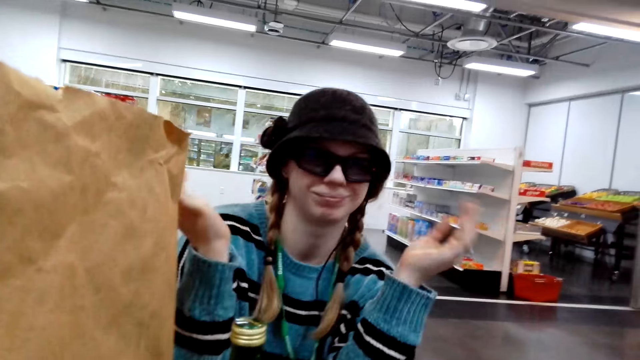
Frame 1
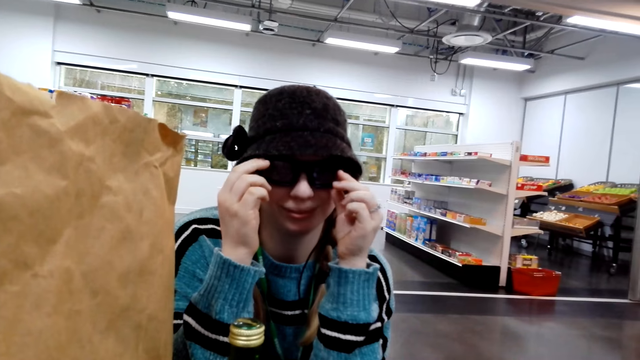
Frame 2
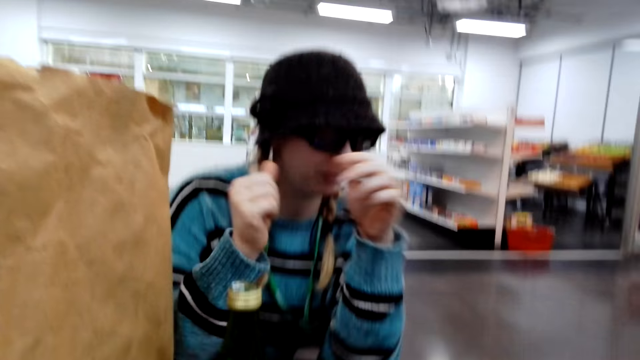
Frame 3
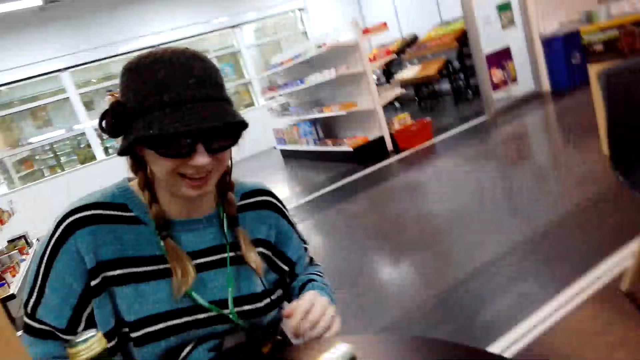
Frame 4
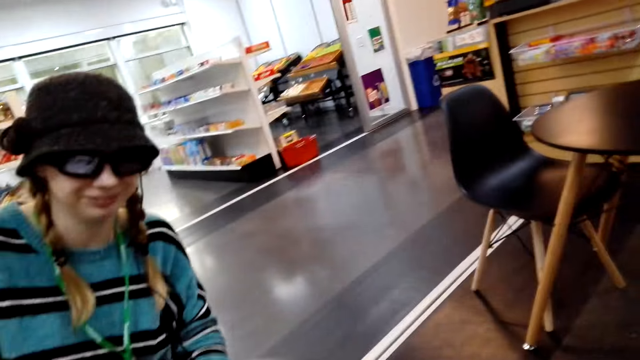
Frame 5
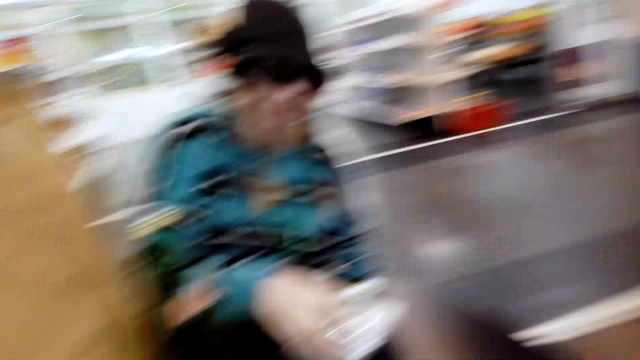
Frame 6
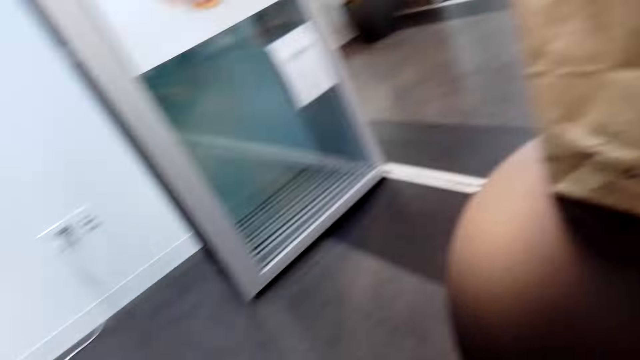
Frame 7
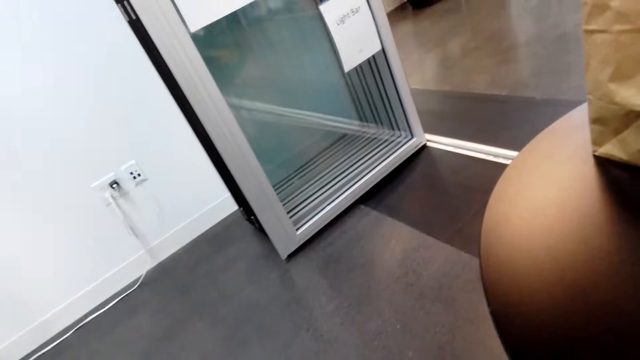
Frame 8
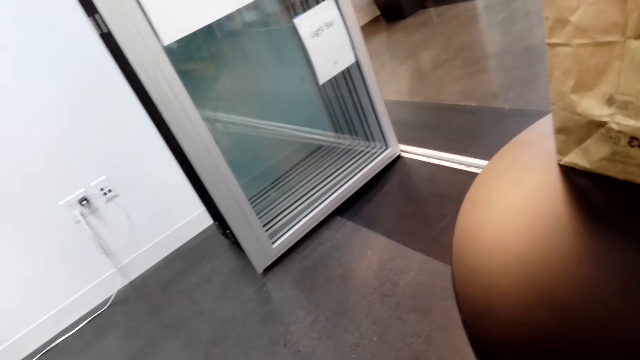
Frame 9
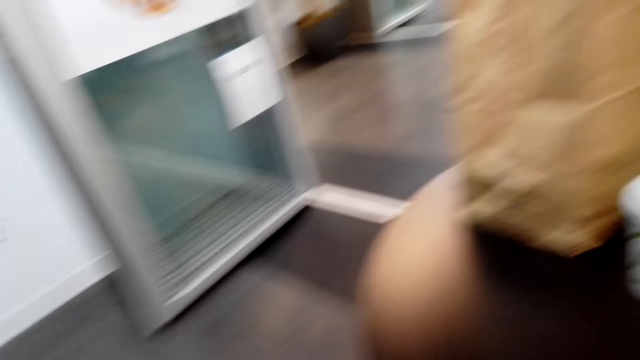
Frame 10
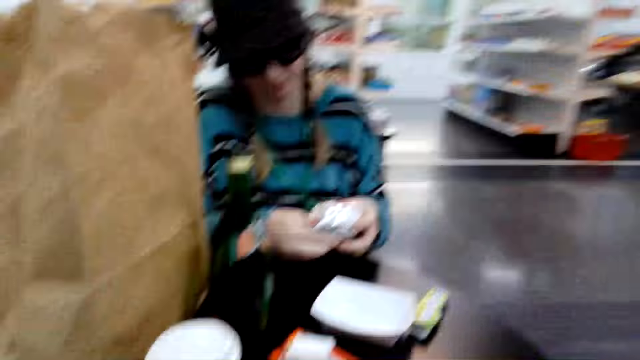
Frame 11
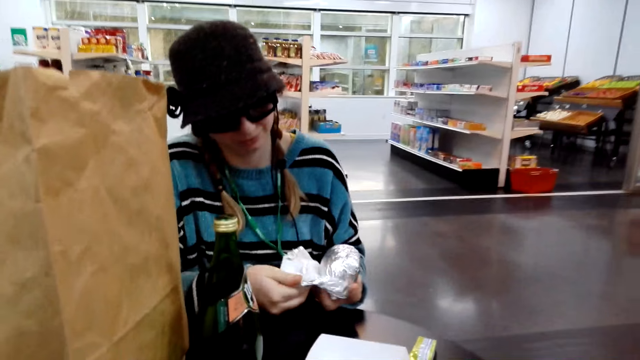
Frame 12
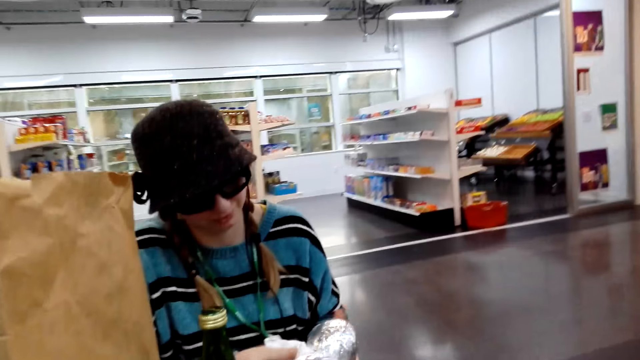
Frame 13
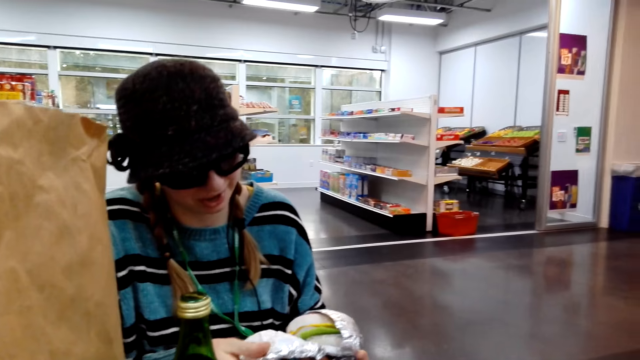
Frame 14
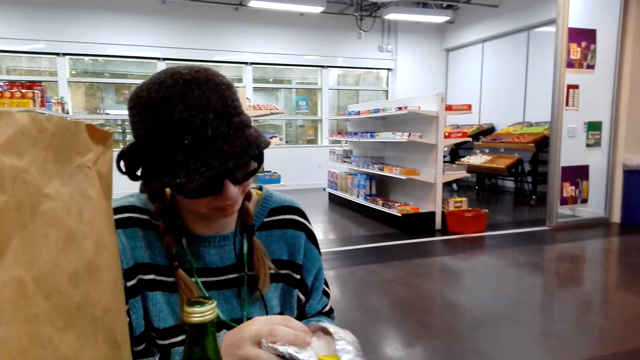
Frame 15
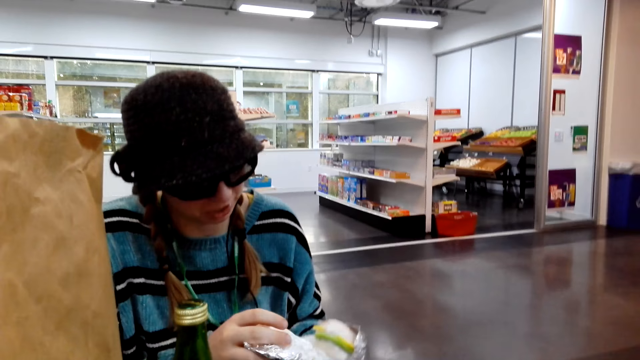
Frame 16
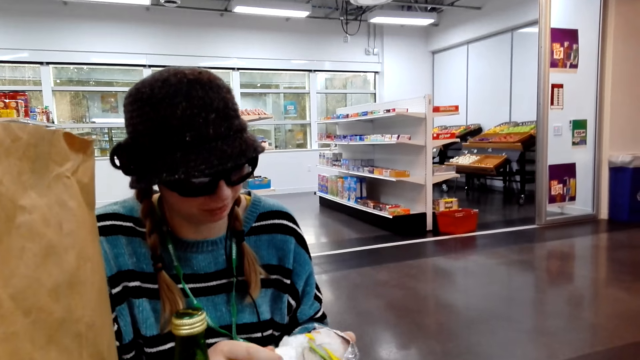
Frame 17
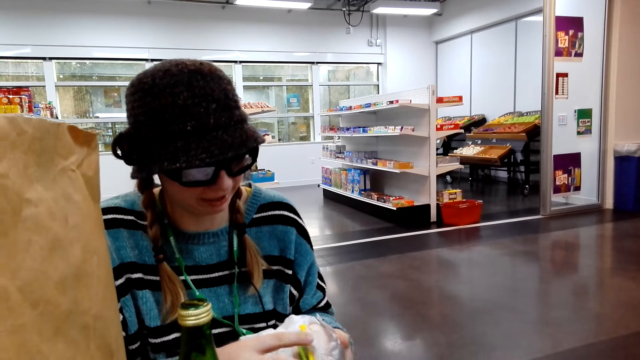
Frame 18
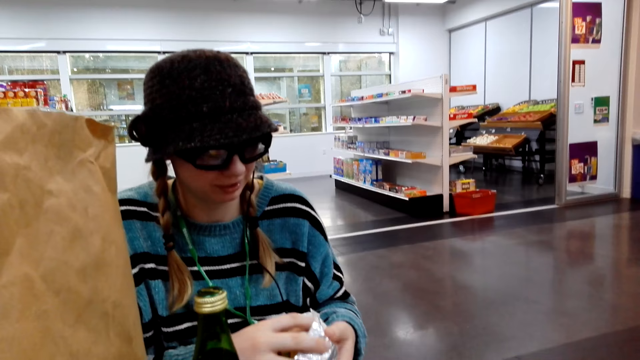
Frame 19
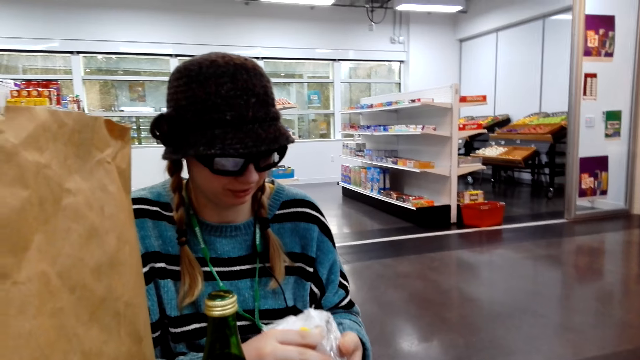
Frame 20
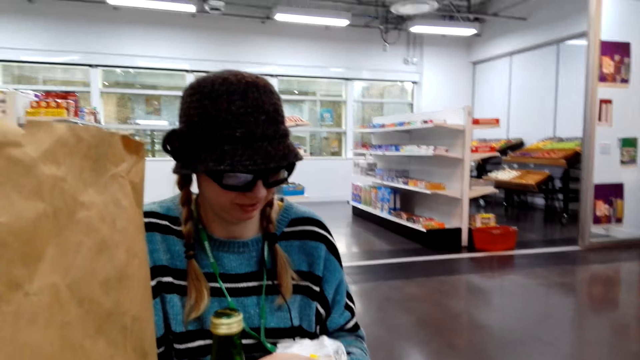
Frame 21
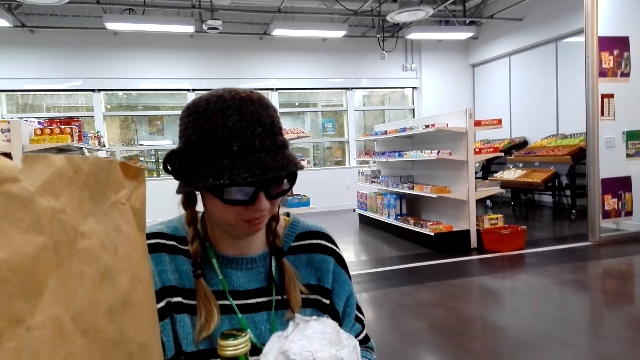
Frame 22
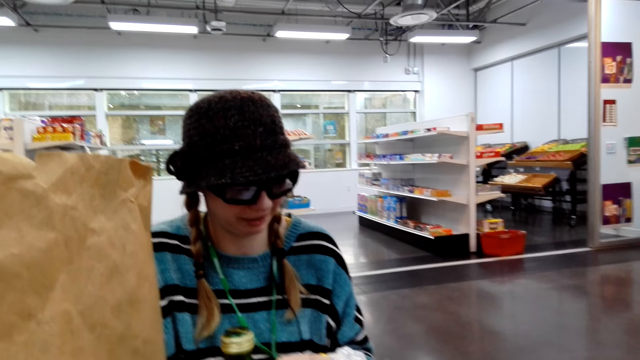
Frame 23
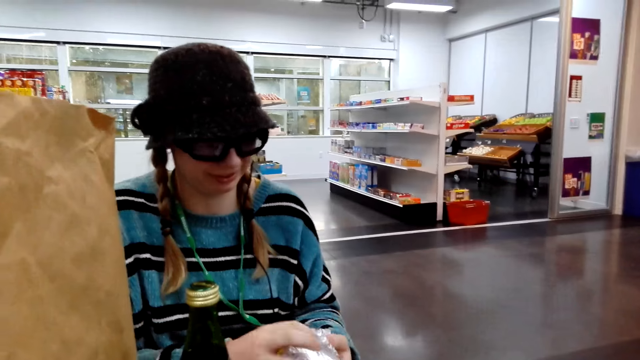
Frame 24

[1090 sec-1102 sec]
A person adjusts the spectacles. The person holds the sachet. The person opens the foil.

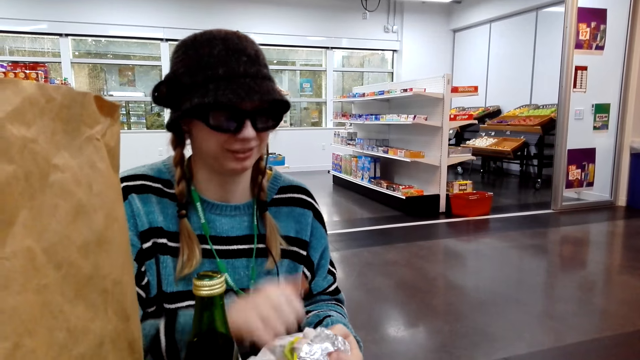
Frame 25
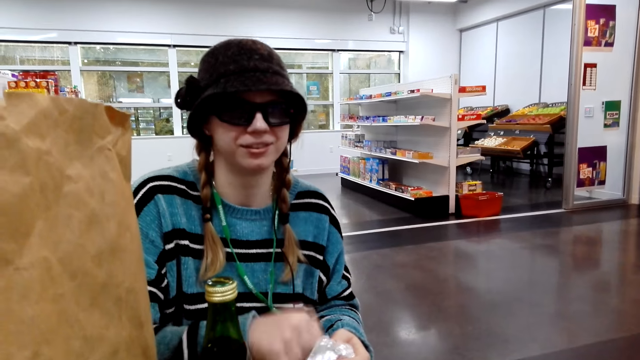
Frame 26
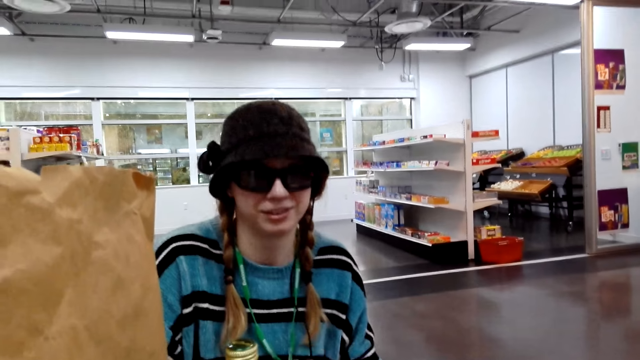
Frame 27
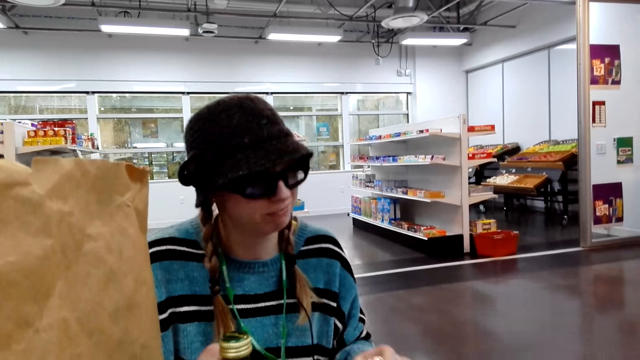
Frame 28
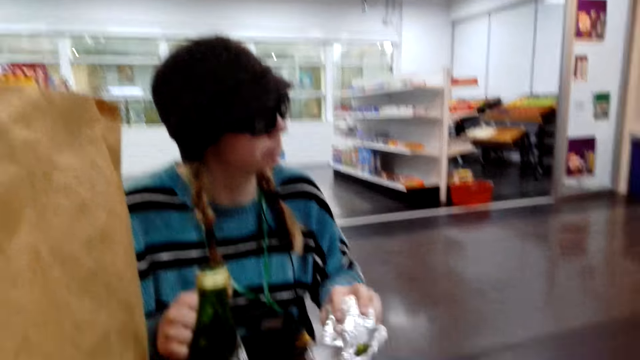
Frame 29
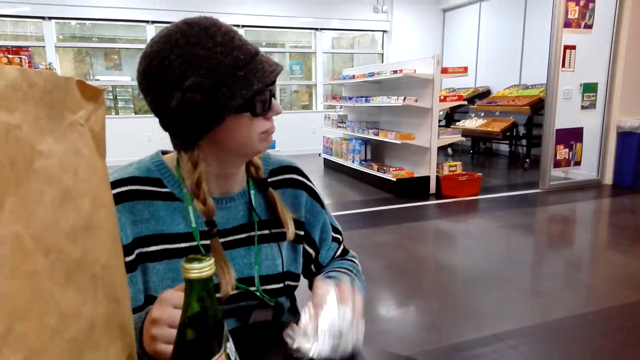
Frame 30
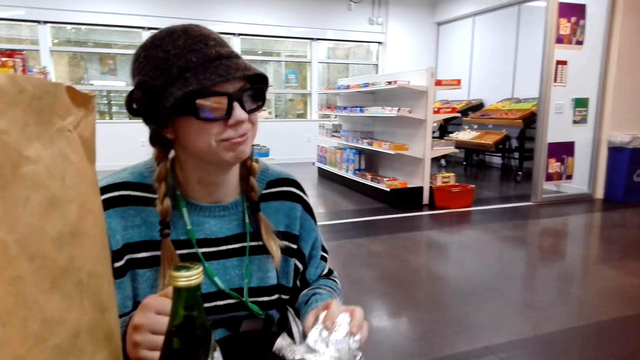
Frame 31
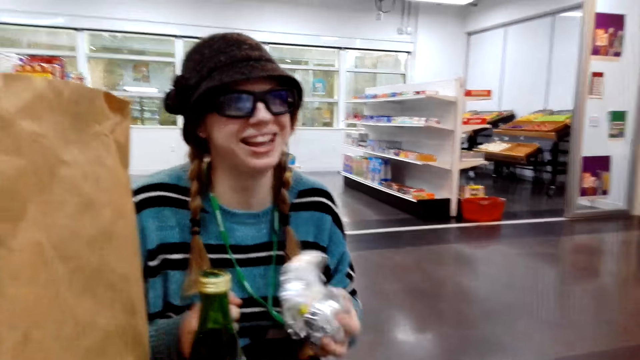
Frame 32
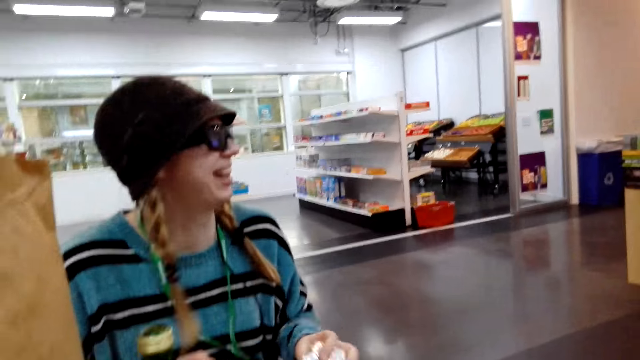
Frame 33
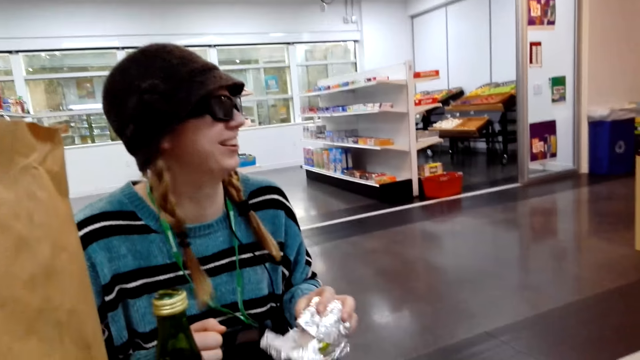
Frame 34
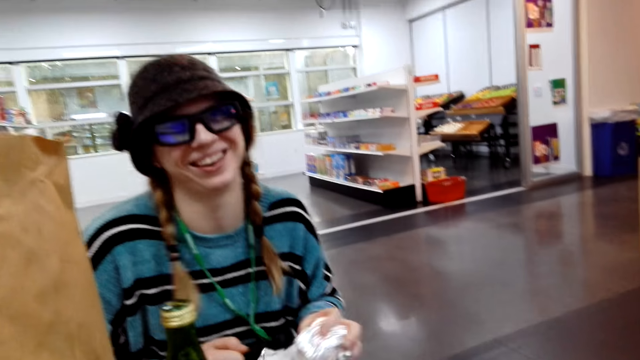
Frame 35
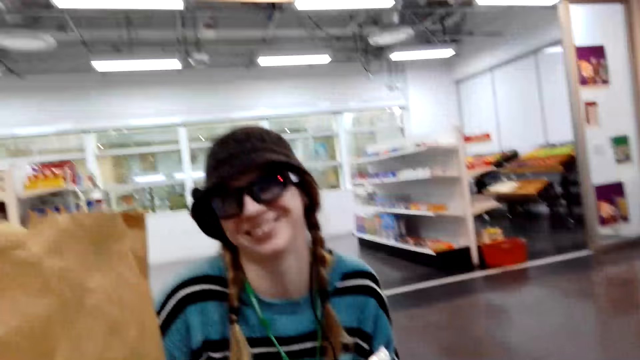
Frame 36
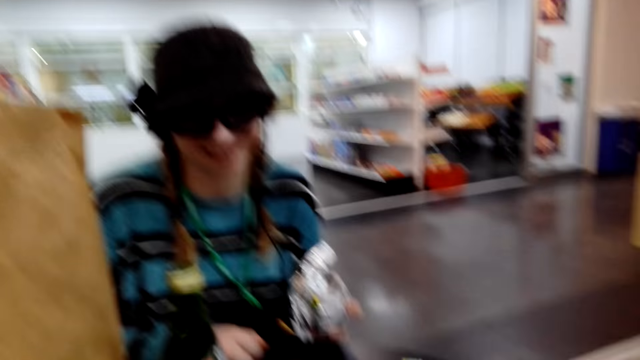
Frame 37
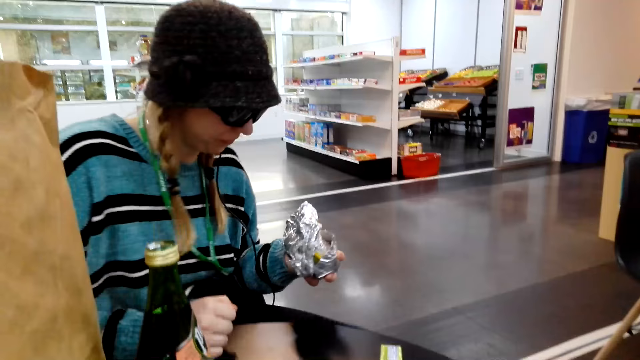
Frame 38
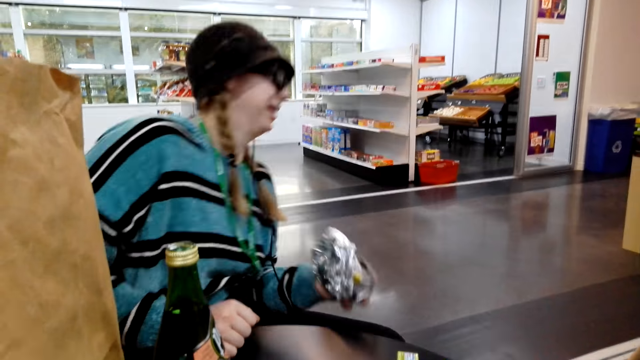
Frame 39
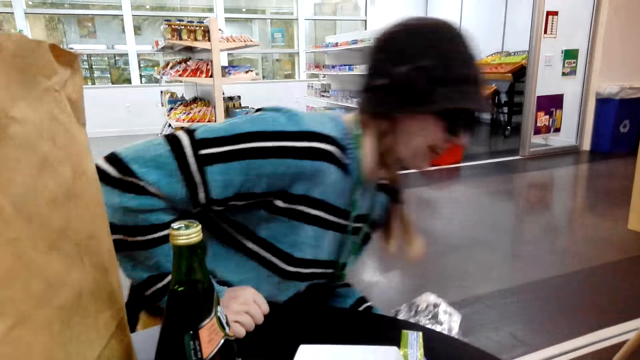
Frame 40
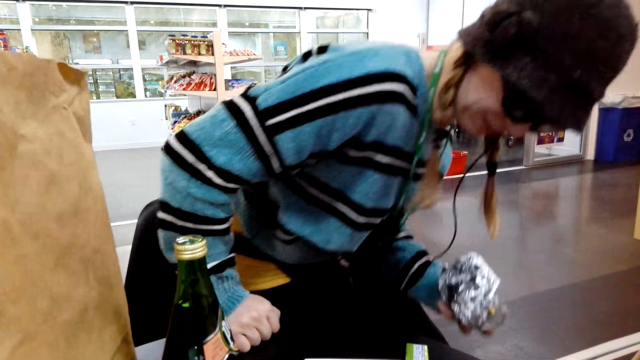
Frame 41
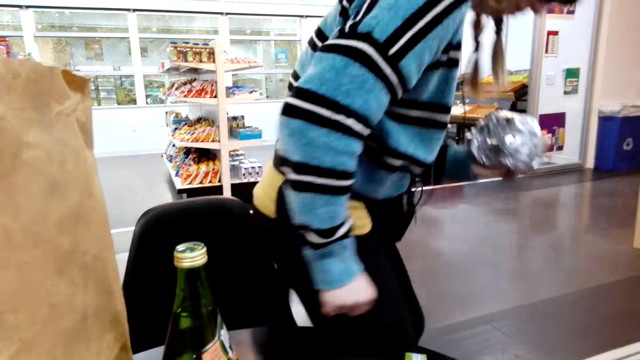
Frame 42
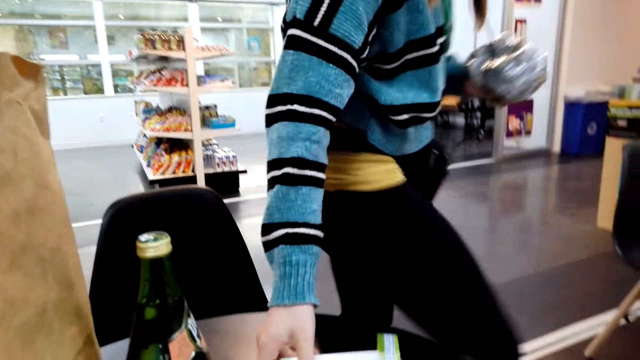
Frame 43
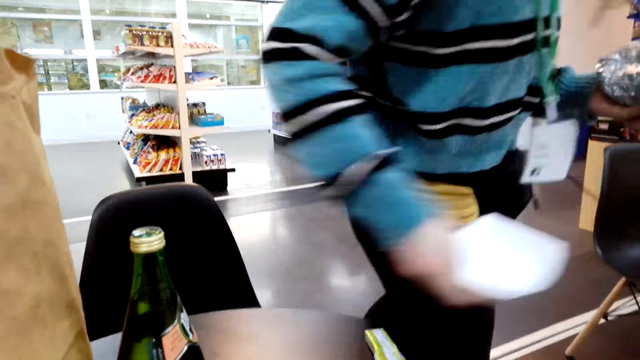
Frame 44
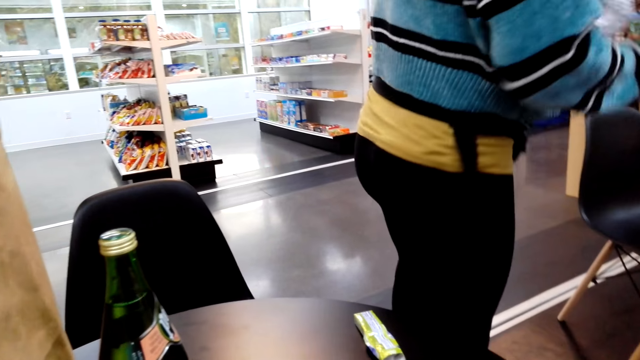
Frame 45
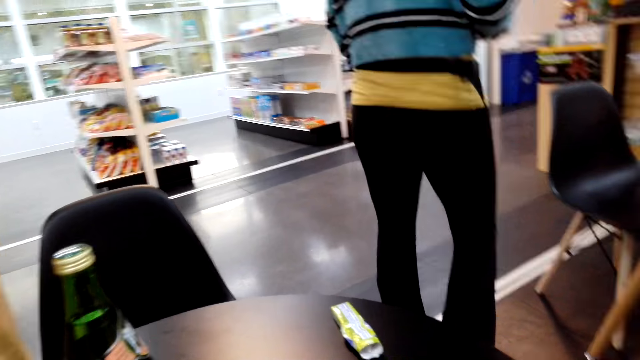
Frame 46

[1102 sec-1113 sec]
A man hits the foil. The man looks at another person. The man stands up.
